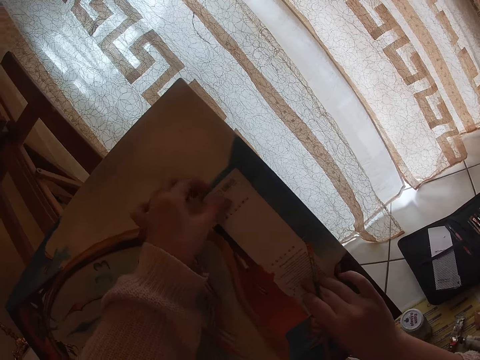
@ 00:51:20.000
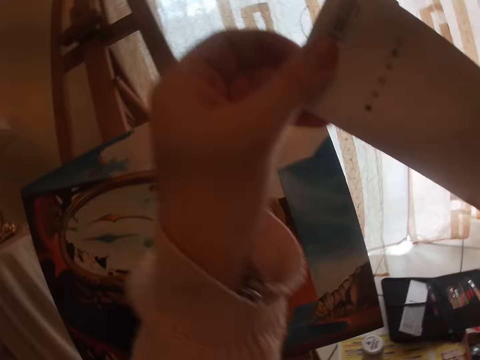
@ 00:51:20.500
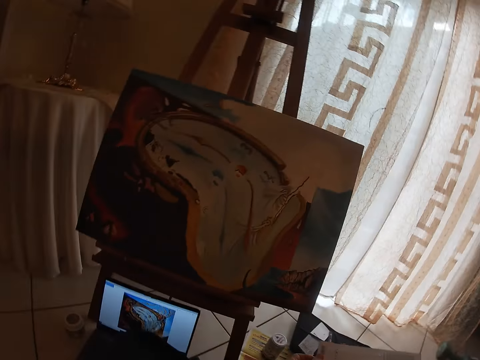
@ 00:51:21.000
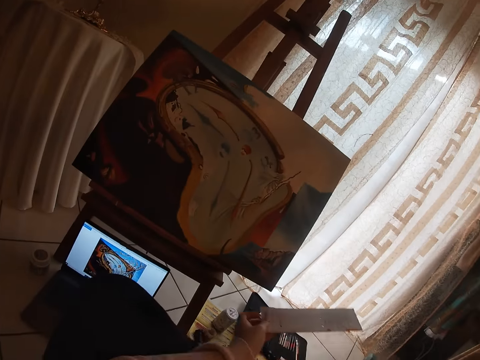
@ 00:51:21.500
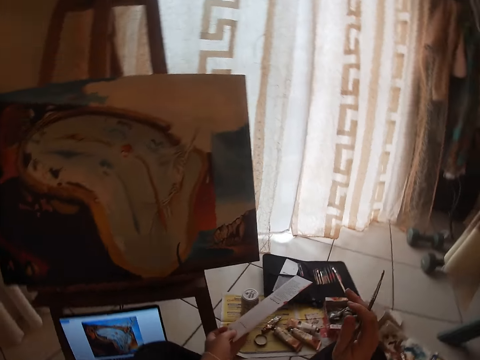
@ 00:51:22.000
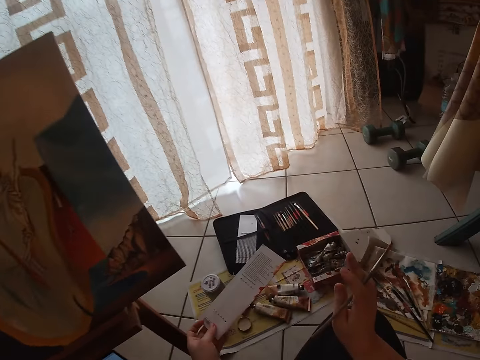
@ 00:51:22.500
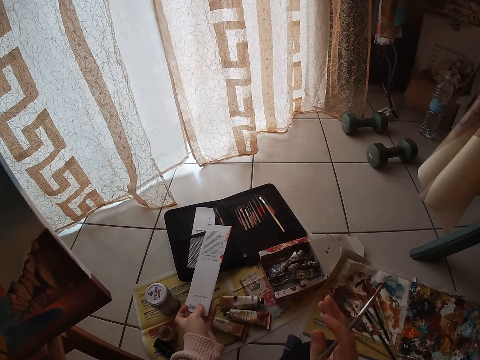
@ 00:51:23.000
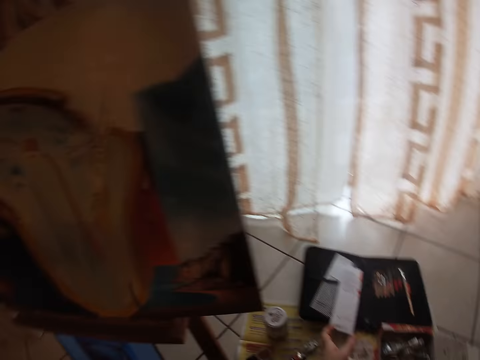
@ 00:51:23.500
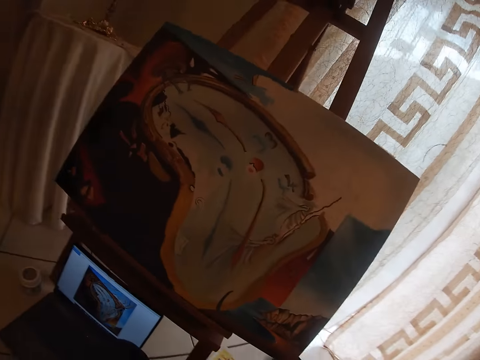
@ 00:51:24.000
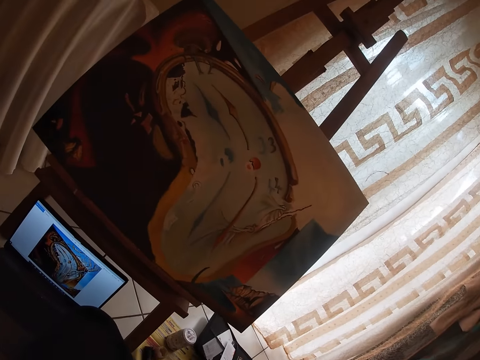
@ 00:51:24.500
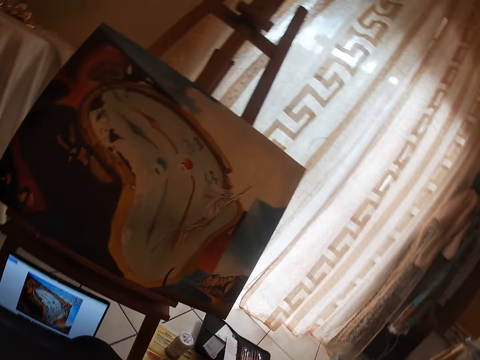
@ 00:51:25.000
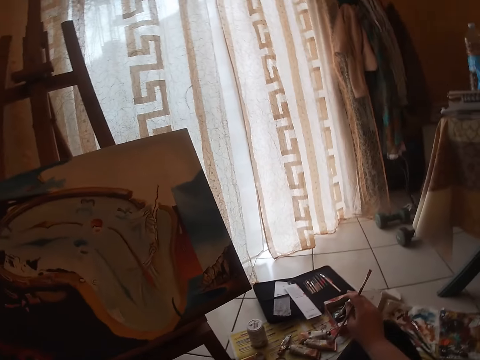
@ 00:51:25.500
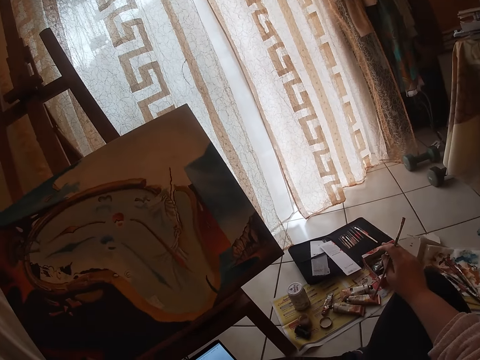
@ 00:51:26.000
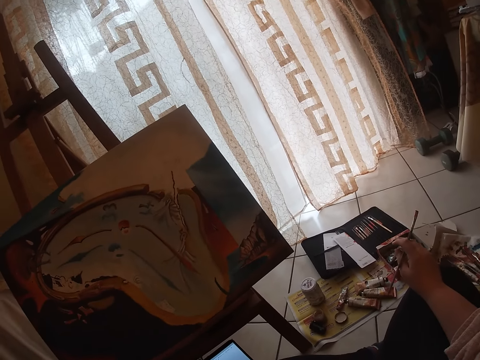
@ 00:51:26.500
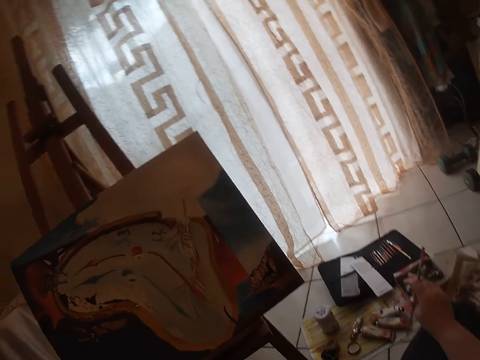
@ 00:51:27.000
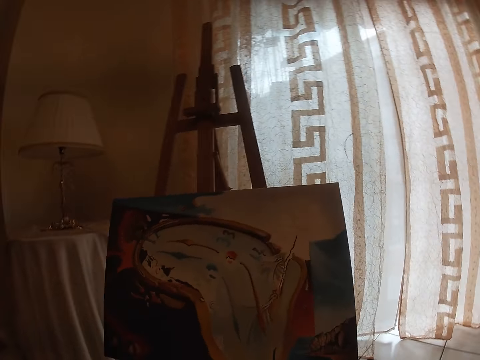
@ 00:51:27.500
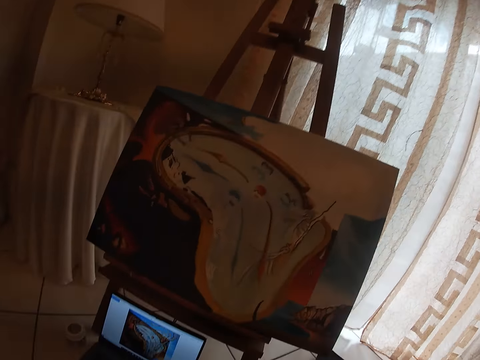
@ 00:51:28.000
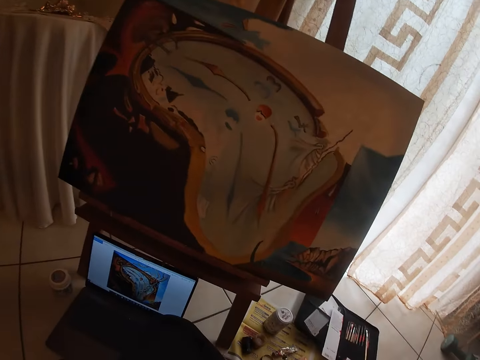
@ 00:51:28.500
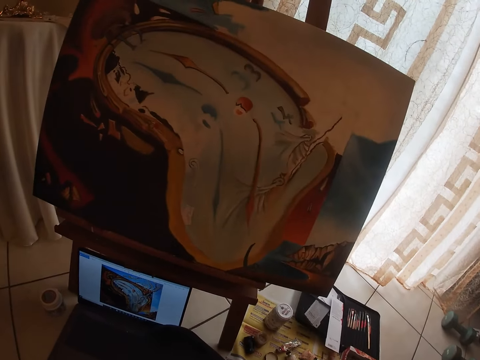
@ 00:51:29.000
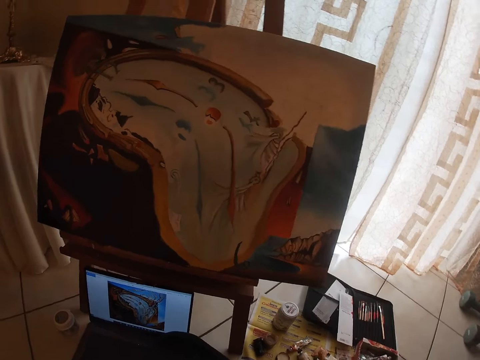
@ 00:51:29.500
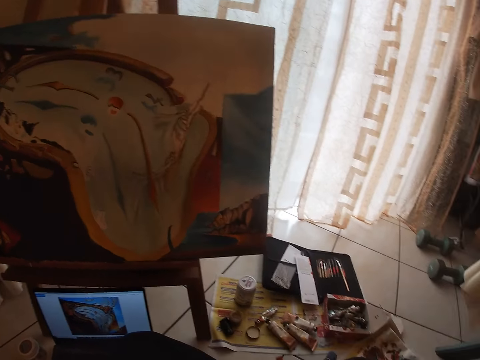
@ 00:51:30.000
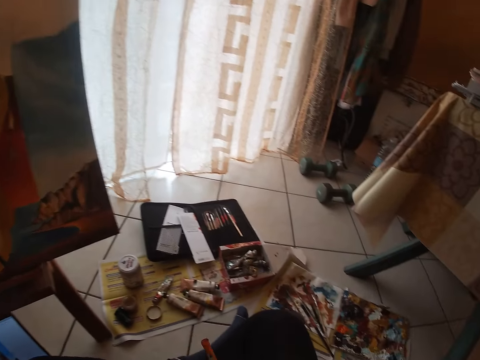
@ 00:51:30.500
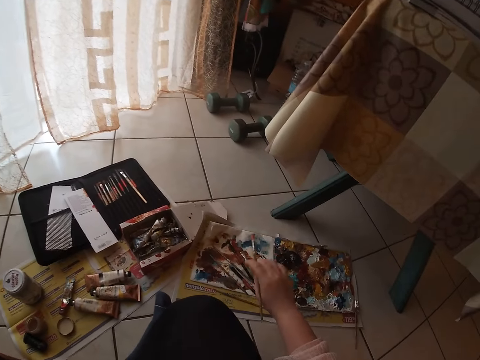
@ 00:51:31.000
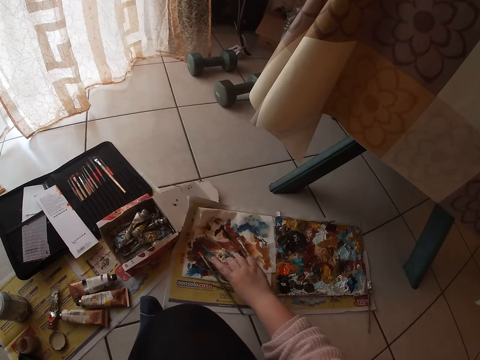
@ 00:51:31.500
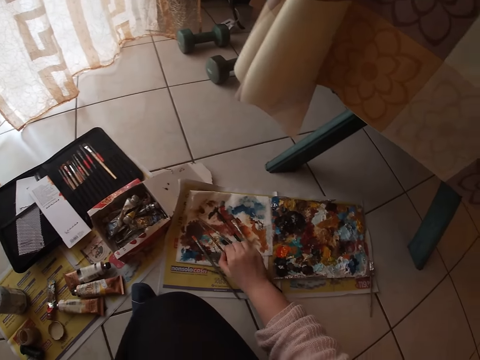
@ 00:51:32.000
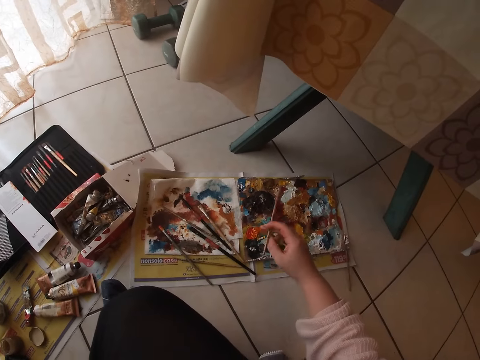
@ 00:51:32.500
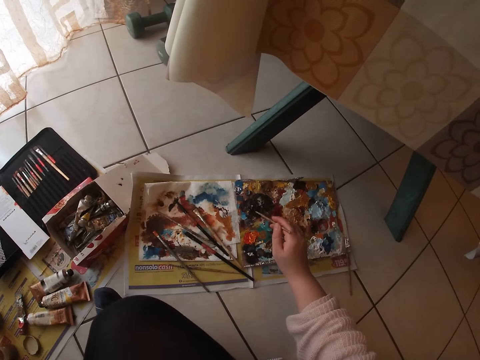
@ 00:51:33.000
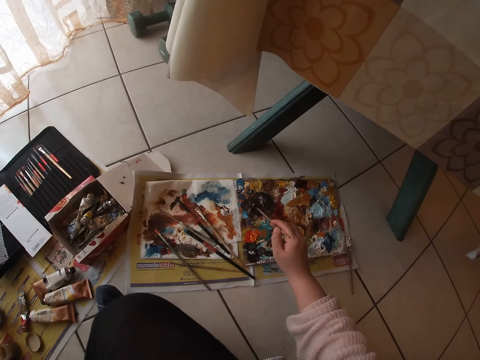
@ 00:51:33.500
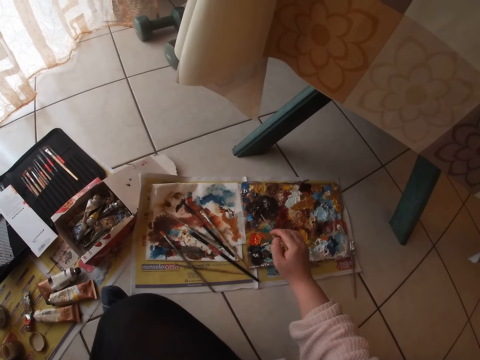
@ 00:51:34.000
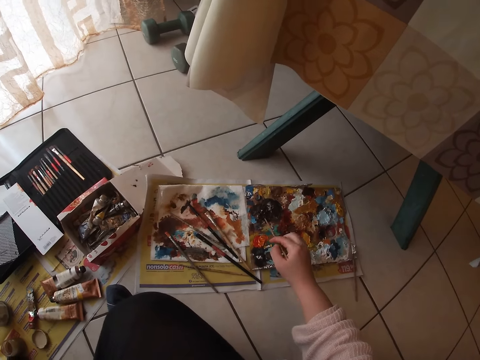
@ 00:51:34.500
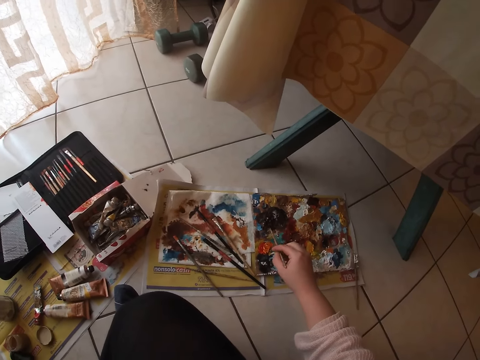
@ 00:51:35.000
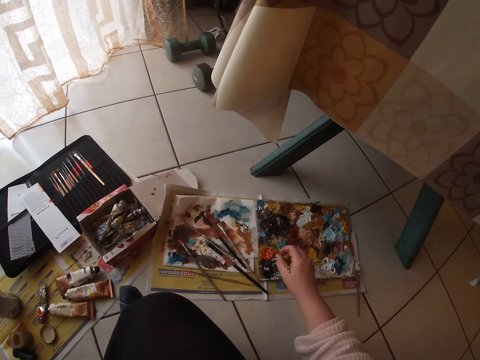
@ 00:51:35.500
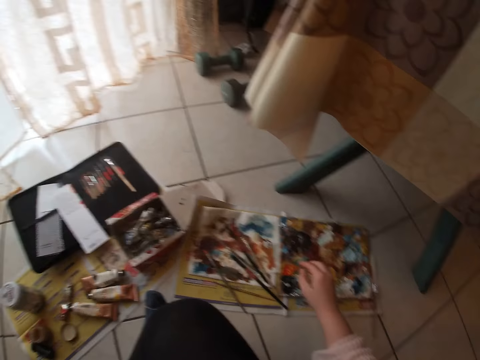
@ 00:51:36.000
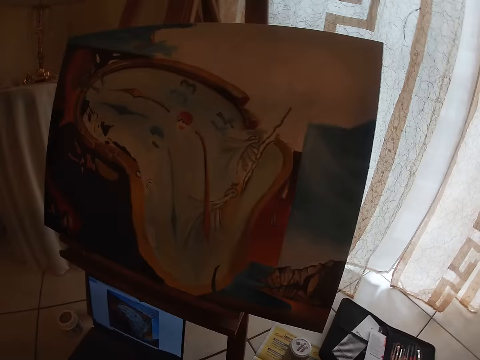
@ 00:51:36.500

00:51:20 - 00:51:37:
The camera wearer aligns a piece of paper to a canvas. He holds the paper on the painting with his hands. He removes the paper from the canvas with his hands. He holds the paper with his left hand. He puts down the paper on a paint set kit or black bag. He looks around a room. He holds the brown brush with his right hand. He puts down the brown brush on a piece of paper on the floor. He picks up a second brown brush from the piece of paper on the floor with his right hand. He scoops paint from a paint palette with the second brown brush. He touches the paint with the second brown brush.

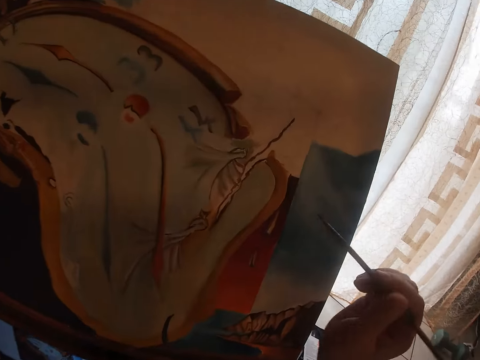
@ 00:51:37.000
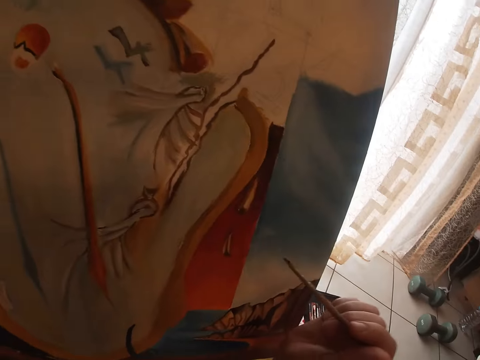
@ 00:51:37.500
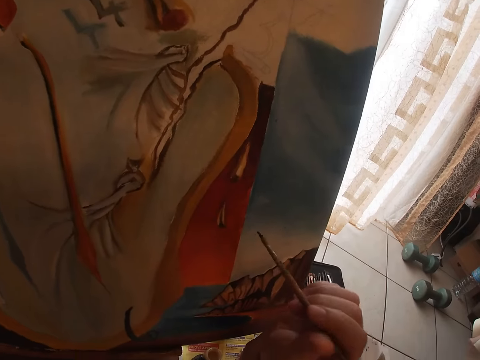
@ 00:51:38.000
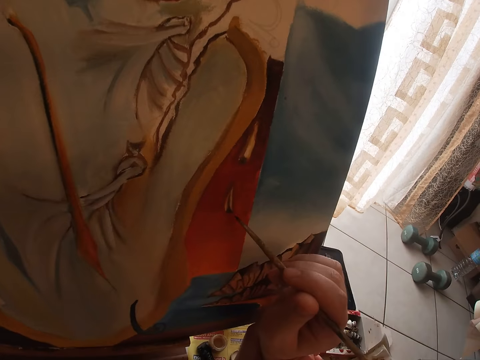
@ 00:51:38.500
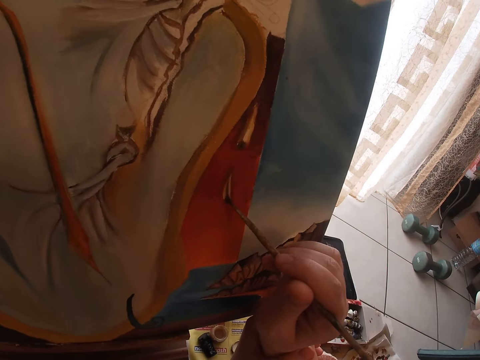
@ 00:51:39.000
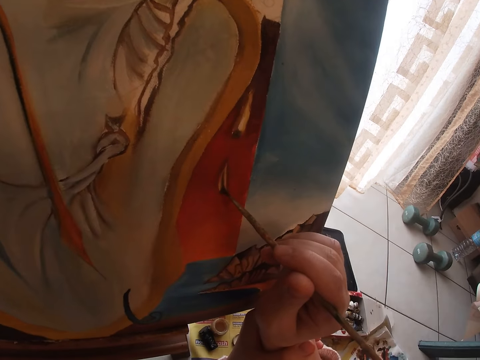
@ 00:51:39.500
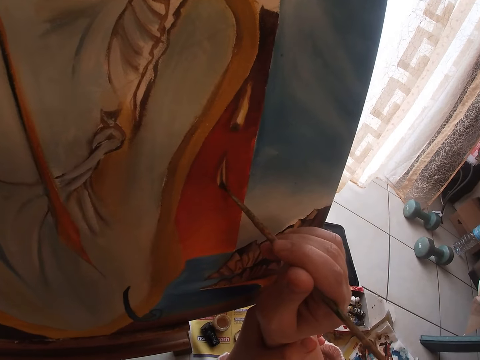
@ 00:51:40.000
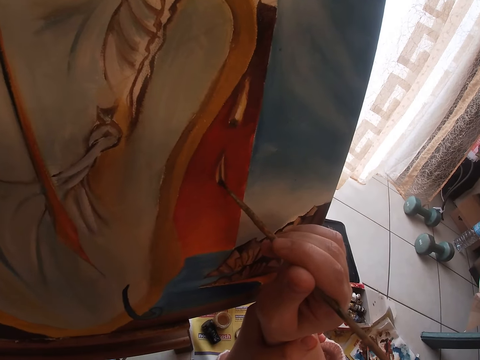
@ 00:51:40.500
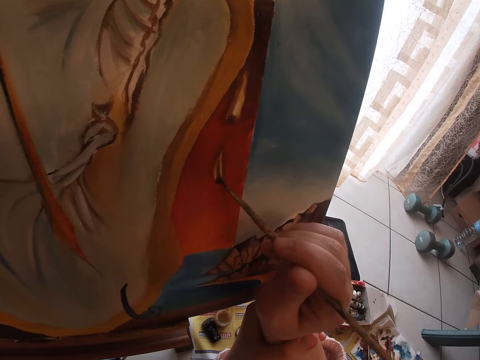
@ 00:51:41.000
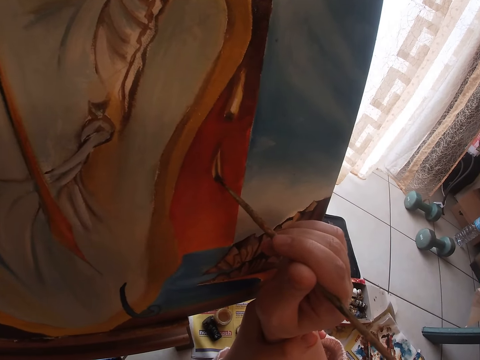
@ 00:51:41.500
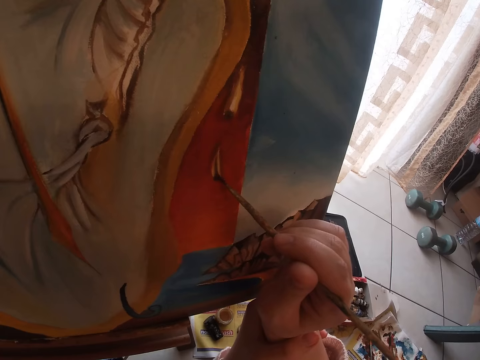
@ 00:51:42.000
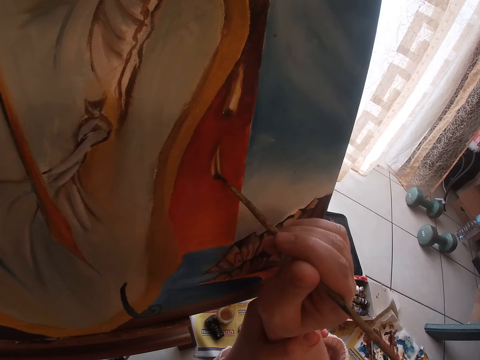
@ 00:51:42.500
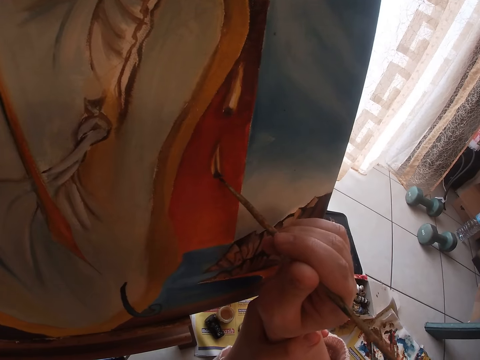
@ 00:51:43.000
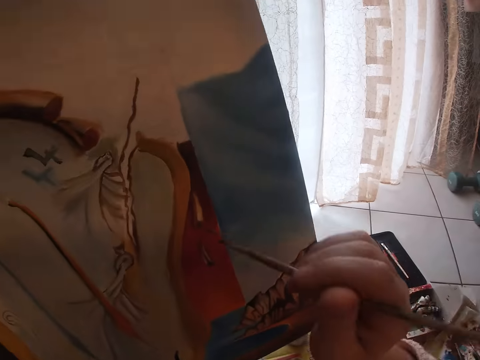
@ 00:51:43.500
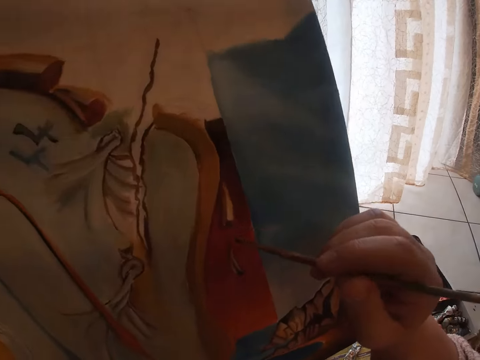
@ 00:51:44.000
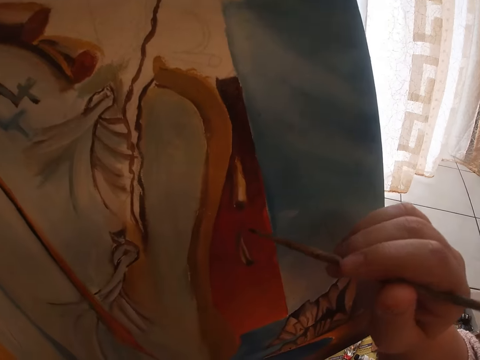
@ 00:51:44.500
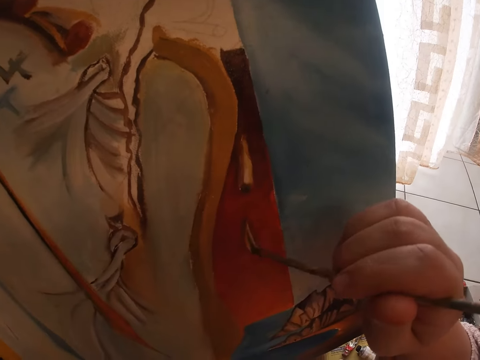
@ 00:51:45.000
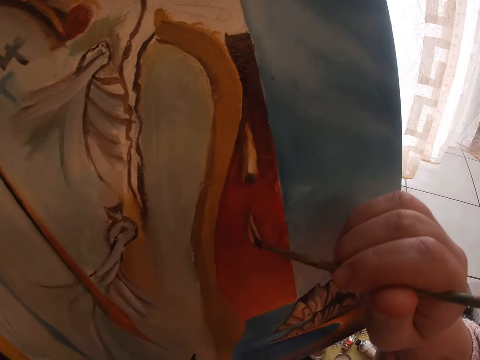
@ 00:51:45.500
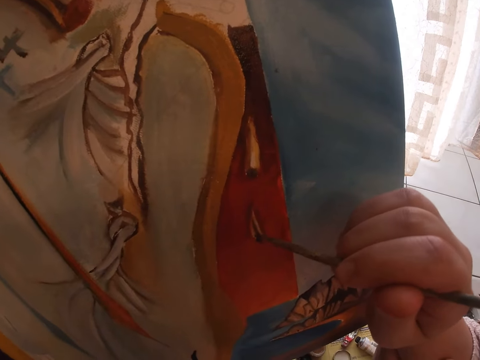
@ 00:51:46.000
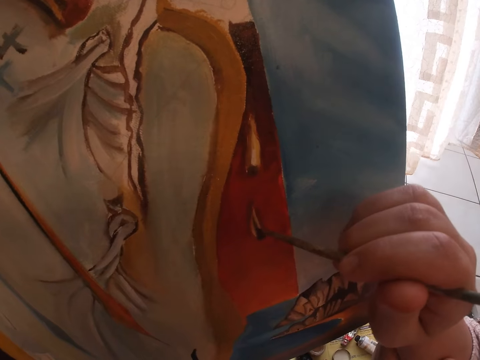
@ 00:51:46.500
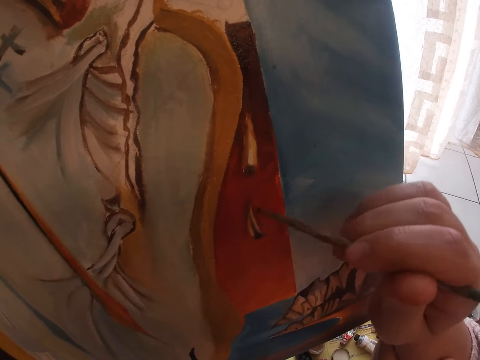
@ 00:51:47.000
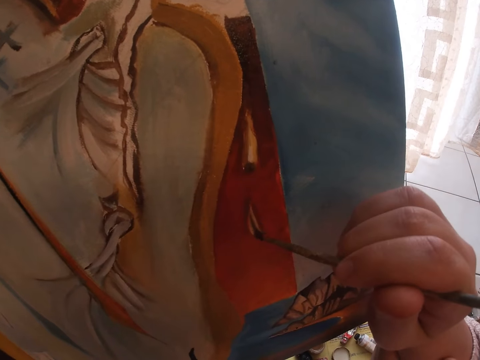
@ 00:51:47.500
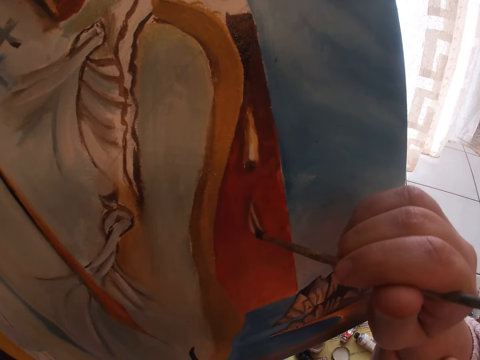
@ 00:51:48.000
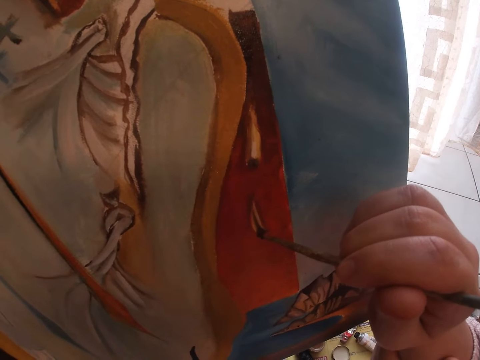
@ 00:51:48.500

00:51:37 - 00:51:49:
The camera wearer paints a canvas with the second brown brush. He adjusts his right hand. He paints with the second brown brush.
